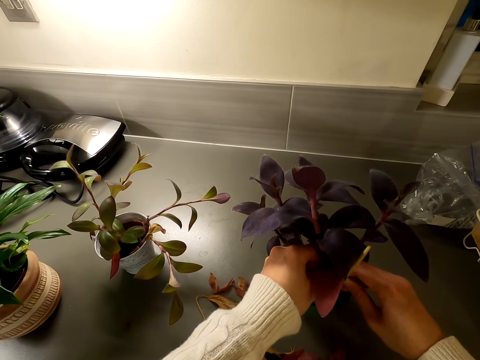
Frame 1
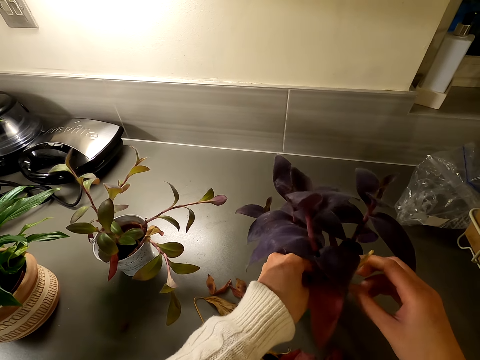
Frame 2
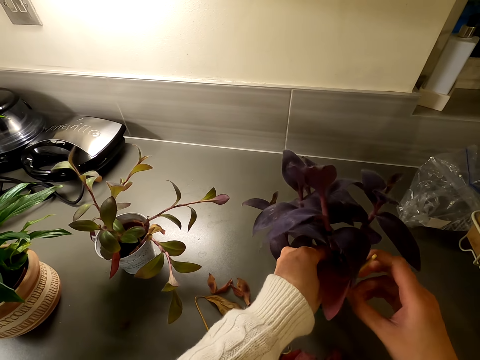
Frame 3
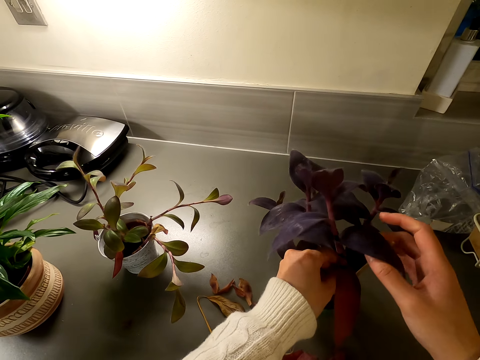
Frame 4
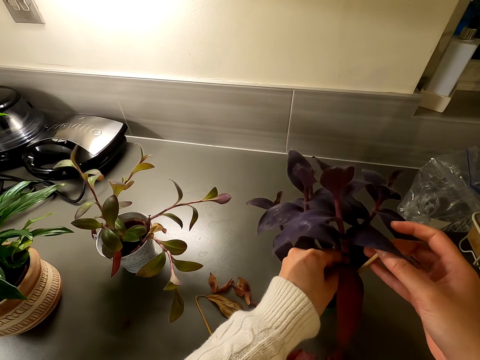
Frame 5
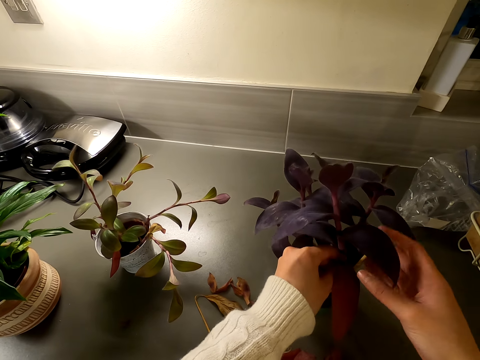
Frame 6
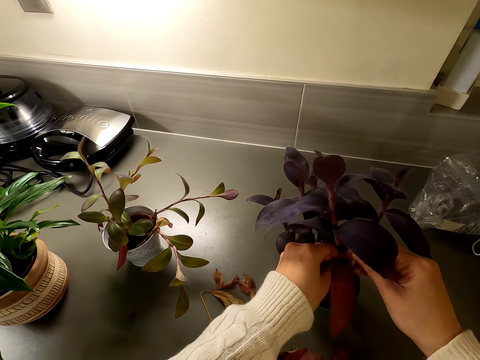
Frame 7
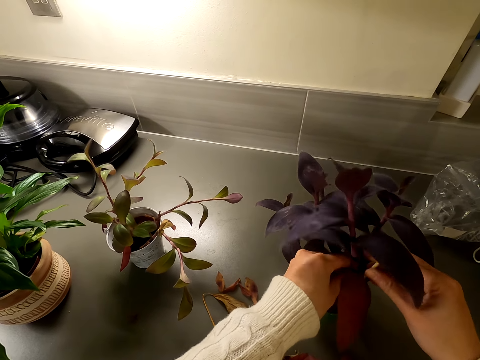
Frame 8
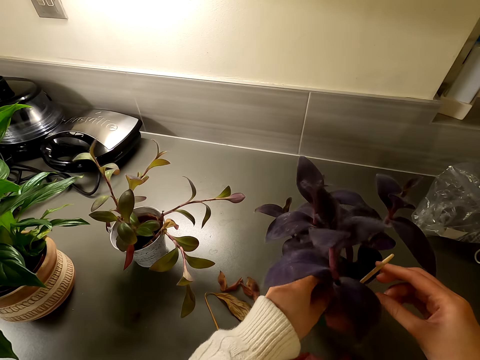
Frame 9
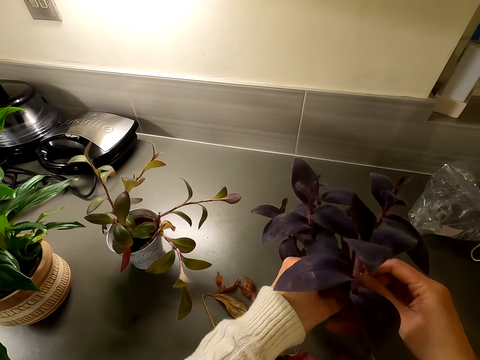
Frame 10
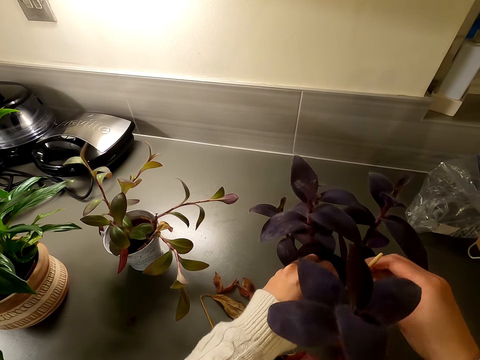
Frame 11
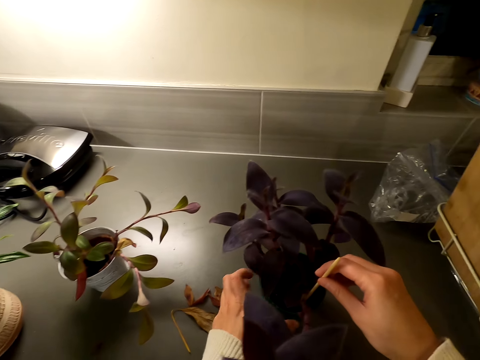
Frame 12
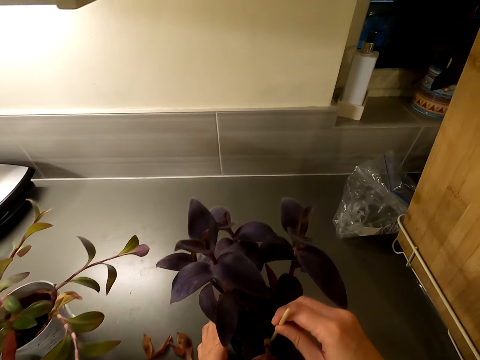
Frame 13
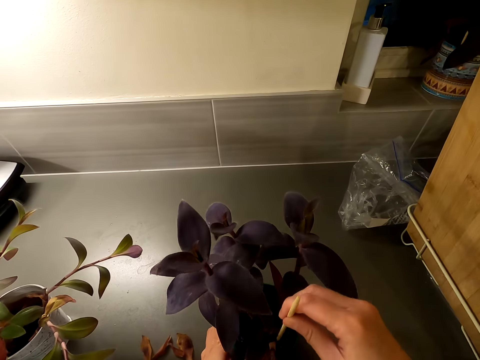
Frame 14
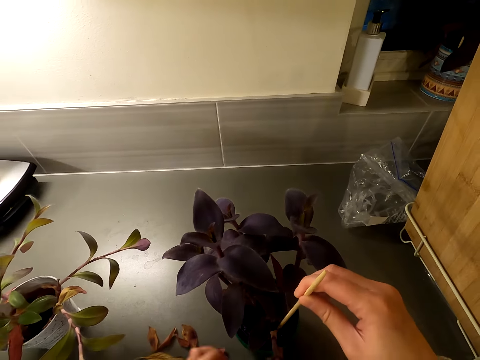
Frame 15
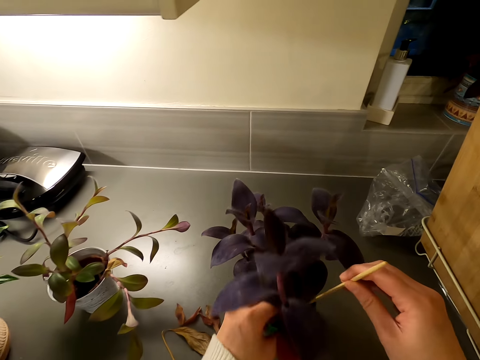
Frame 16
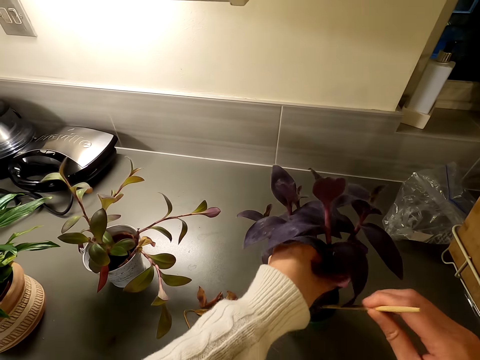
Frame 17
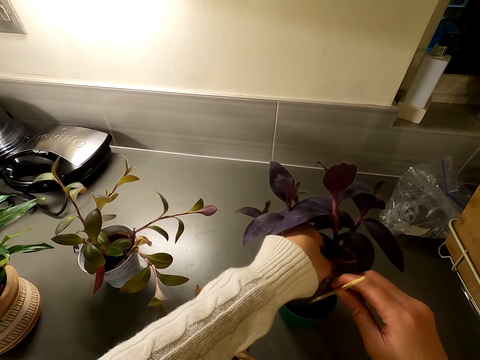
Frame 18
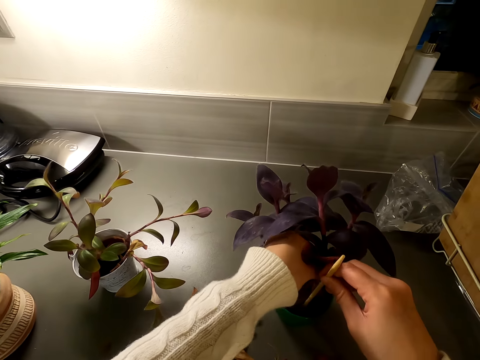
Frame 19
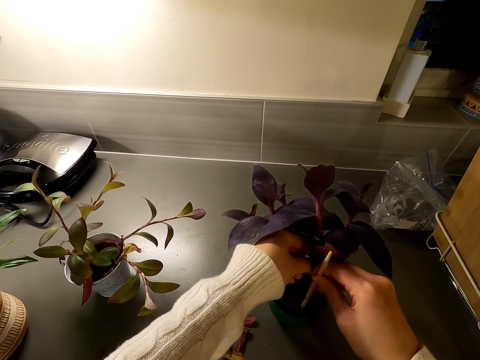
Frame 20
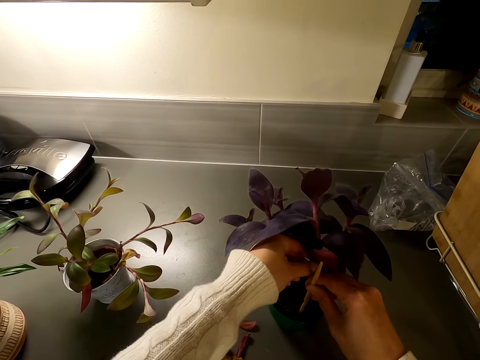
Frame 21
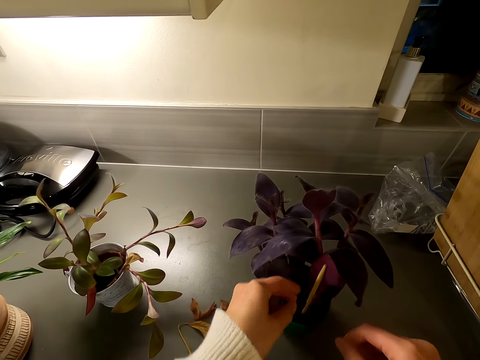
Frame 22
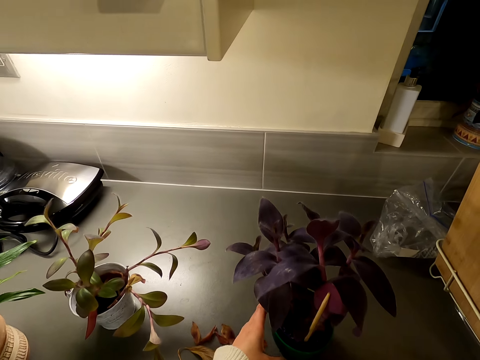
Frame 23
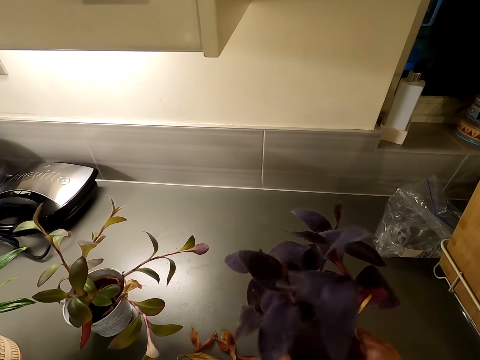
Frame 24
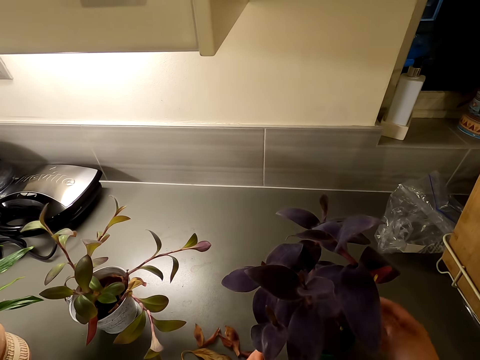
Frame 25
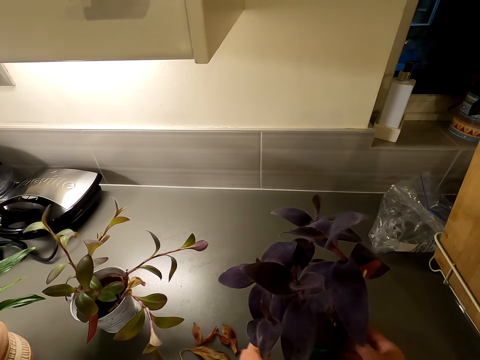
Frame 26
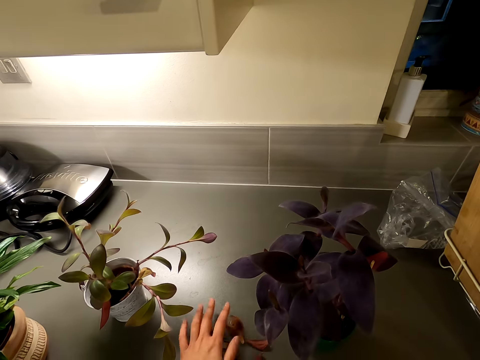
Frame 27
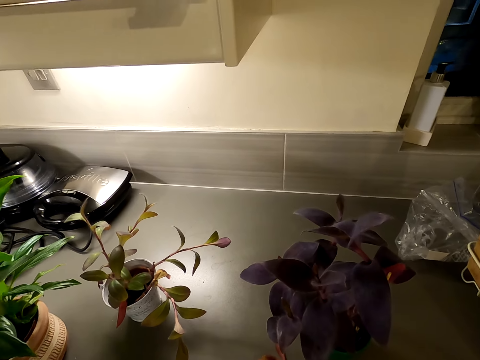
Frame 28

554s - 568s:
The camera wearer withdraws his left hand from the flower branch. He removes the stake using his left hand. He holds onto the flower branch using his left hand. He supports the flower branch using the stake. He adjusts the stick. He adjusts the house plant. He rotates the flower pot.

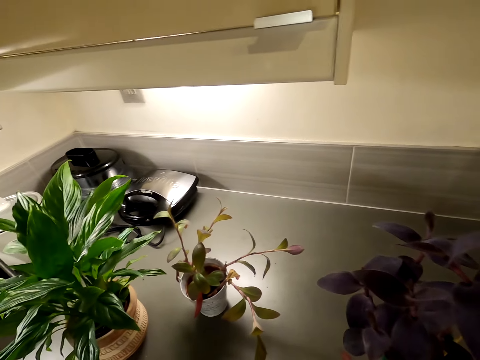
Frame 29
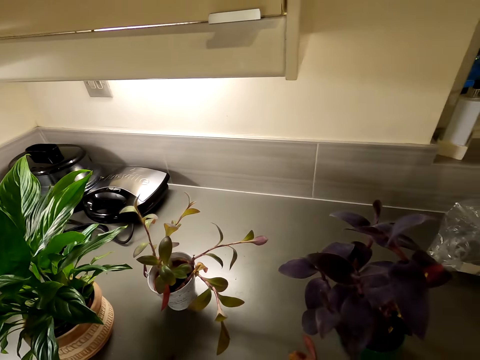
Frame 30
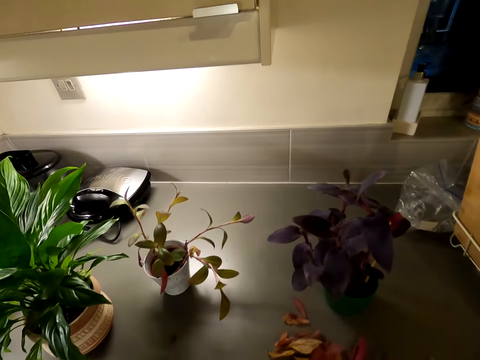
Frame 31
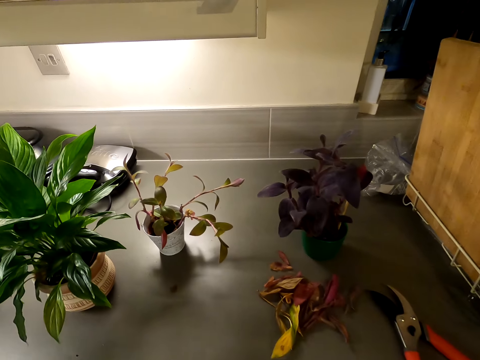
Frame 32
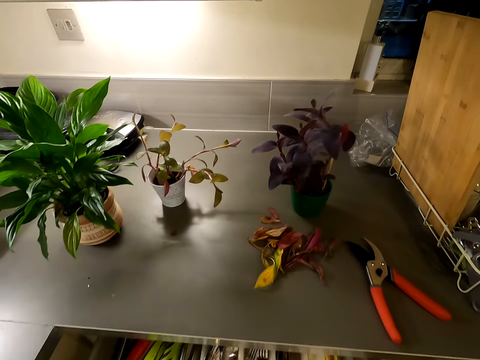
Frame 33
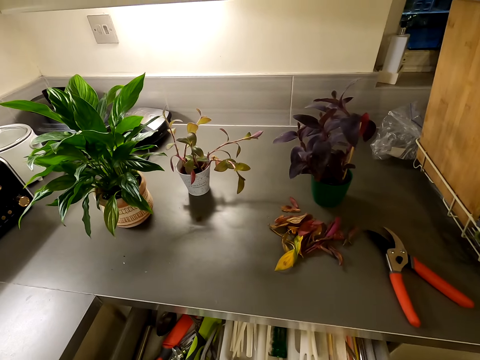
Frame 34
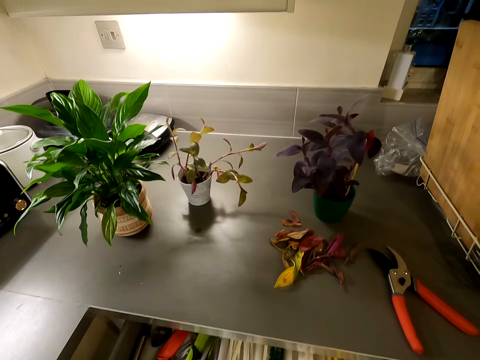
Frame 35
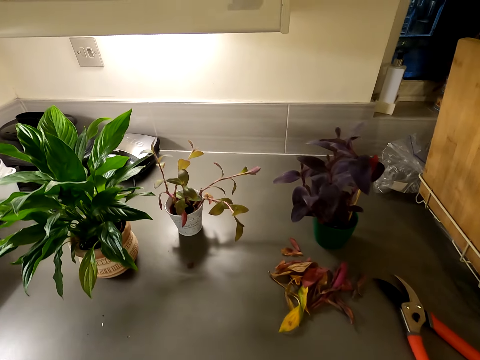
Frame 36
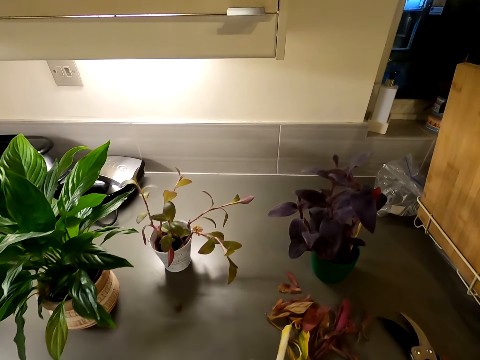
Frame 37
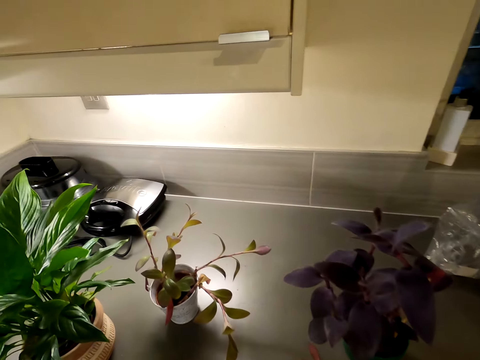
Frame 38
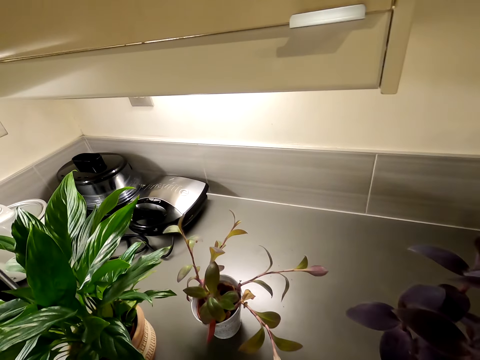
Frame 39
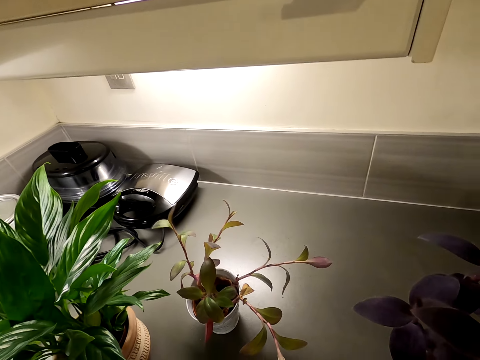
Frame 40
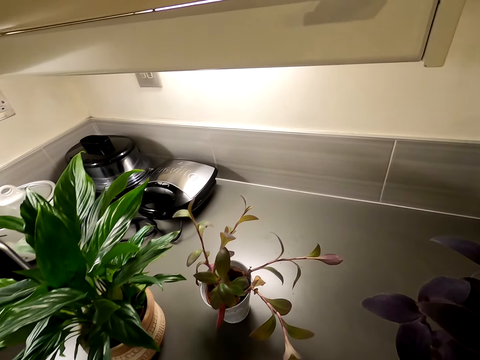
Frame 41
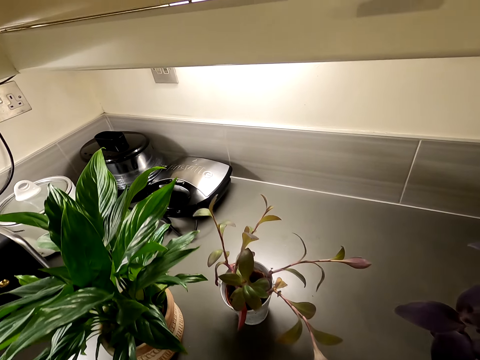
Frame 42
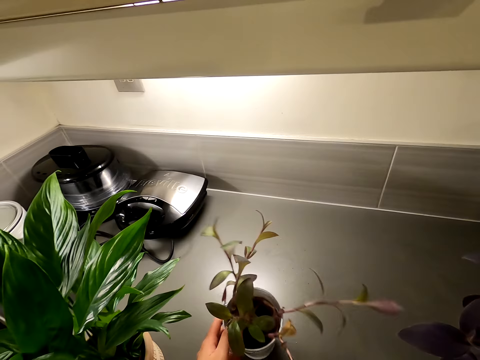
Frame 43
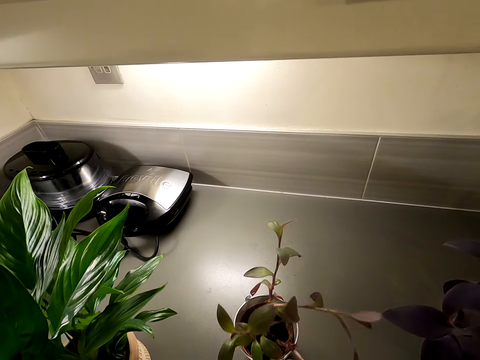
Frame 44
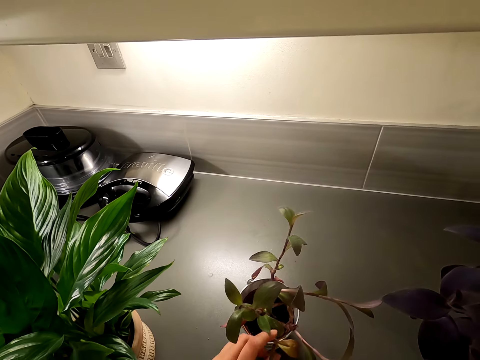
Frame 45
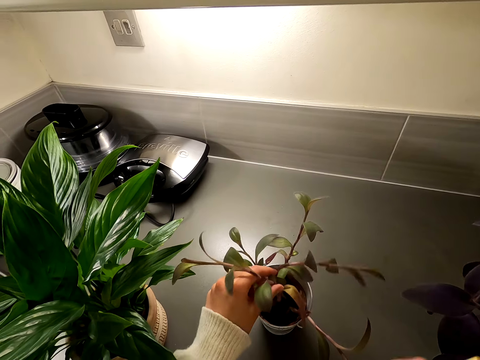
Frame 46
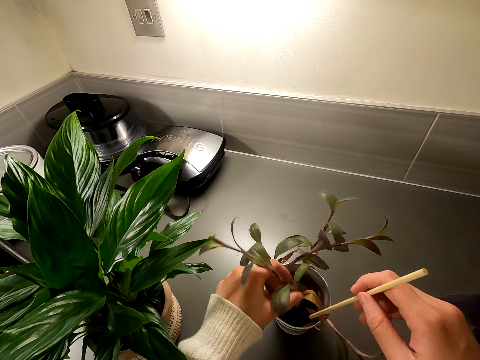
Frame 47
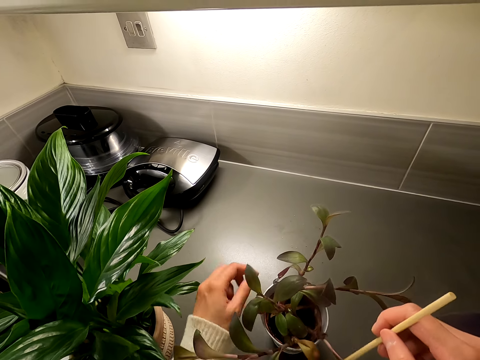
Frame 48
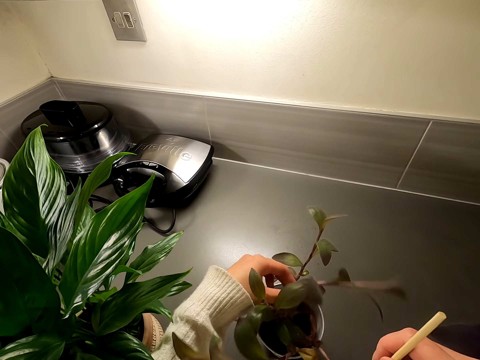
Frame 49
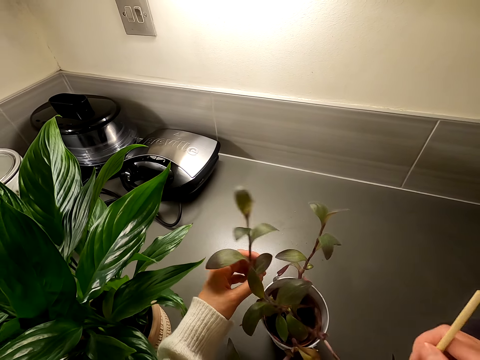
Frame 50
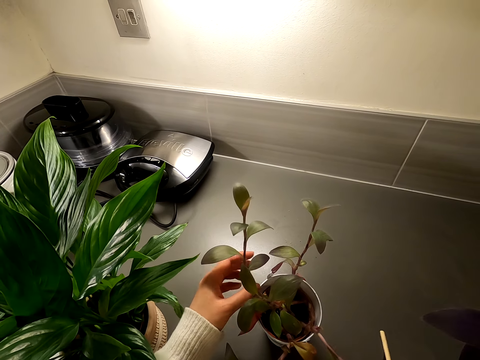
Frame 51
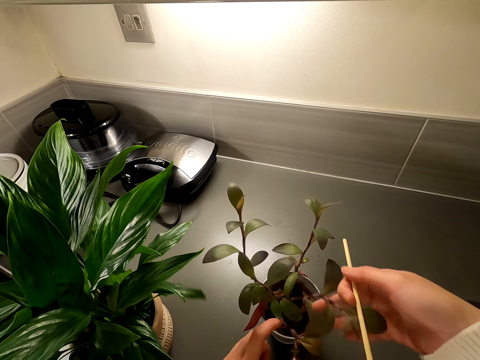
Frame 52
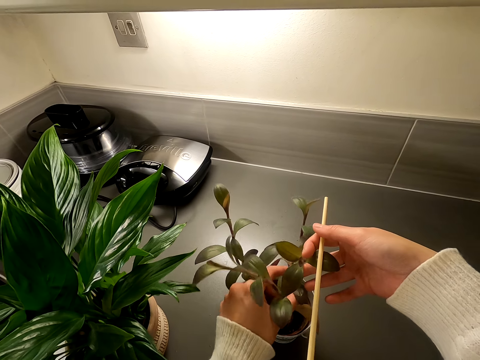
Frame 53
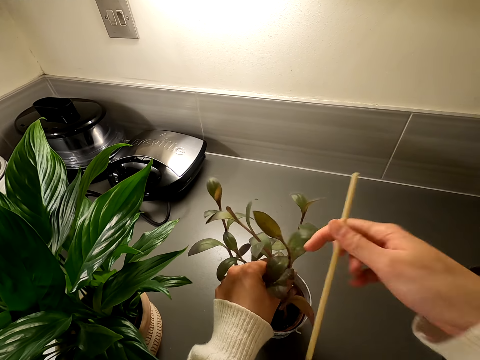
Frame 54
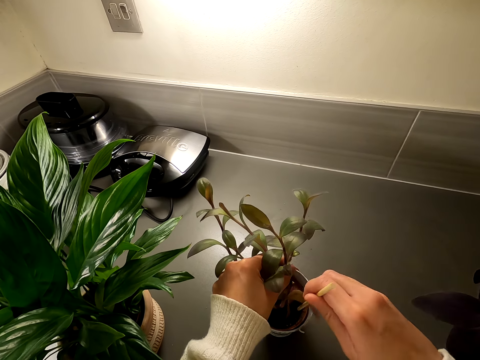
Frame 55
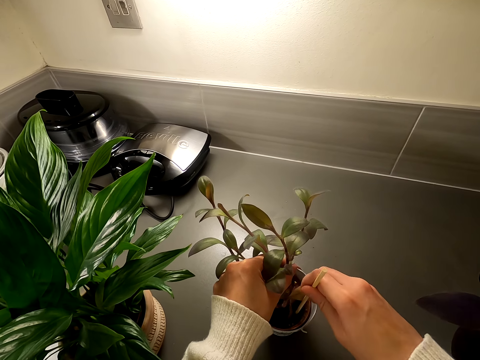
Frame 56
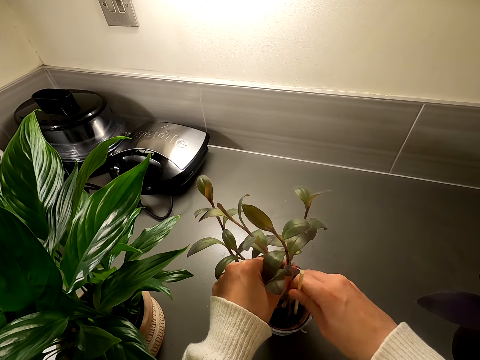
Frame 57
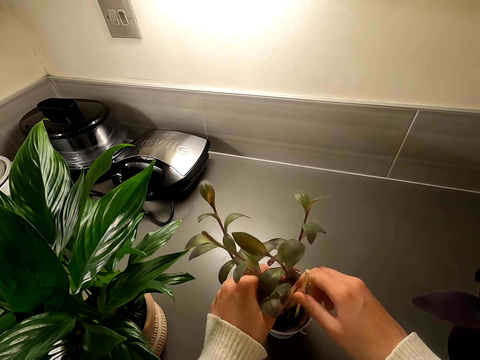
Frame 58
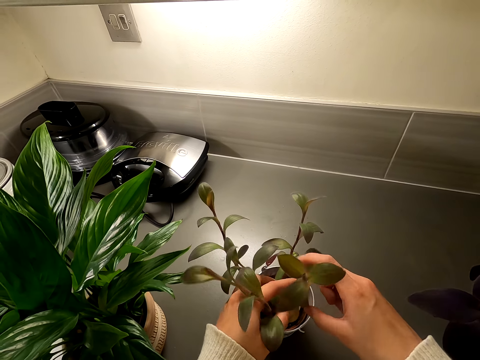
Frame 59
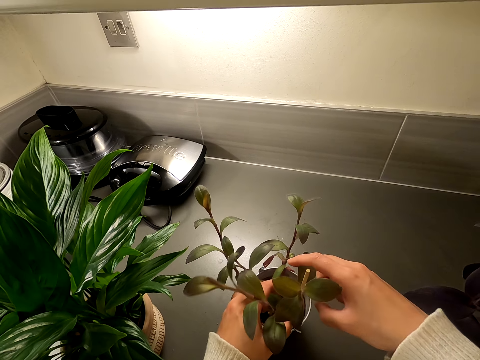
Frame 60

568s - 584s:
The camera wearer walks around the room. He moves backwards, looks into the tool cabinet, and moves forward. He holds the flower pot and rotates the flower pot. He adjusts the house plant. He holds the flower branch using his left hand. He holds onto the stake. He withdraws his left hand from the flower branch. He holds the flower branch using his right hand. He holds the flower branch using both his hands. He supports the flower using the stake.
